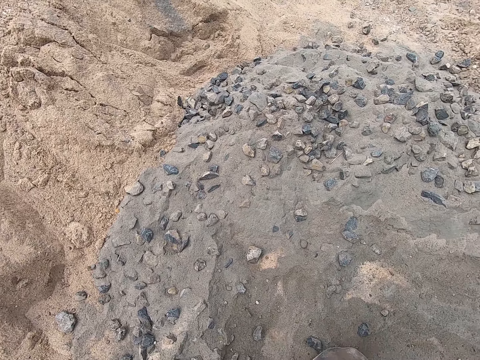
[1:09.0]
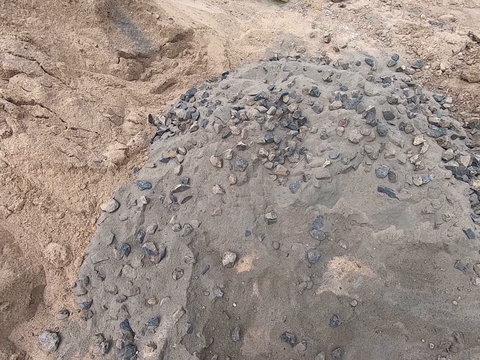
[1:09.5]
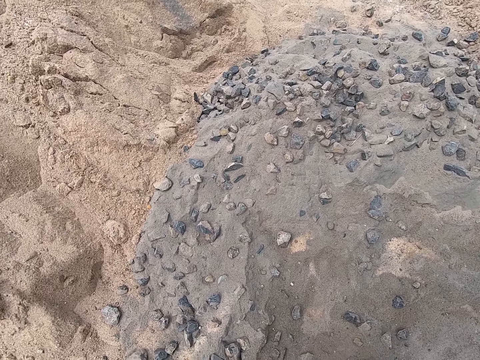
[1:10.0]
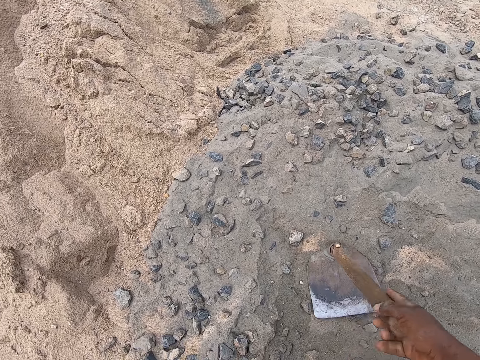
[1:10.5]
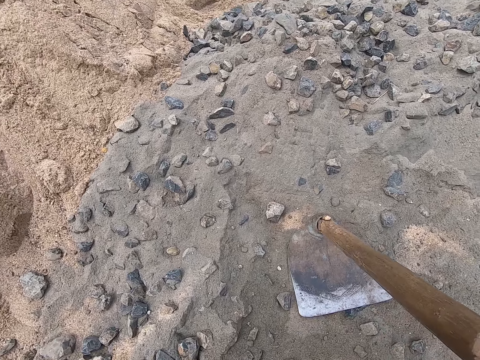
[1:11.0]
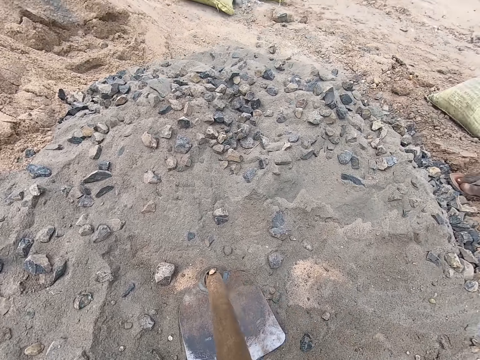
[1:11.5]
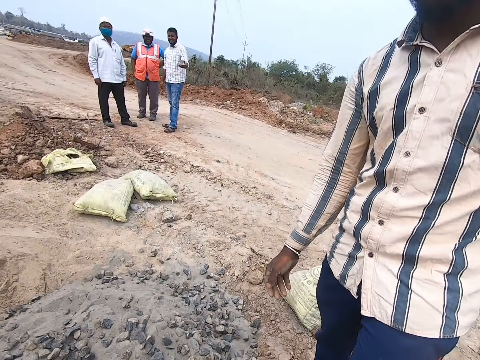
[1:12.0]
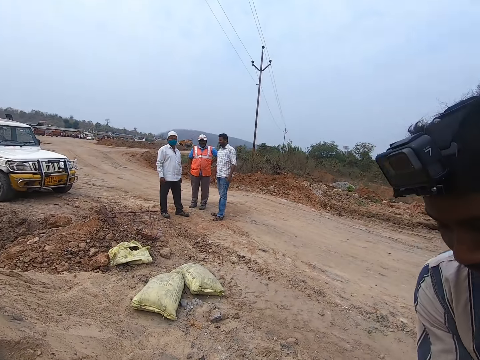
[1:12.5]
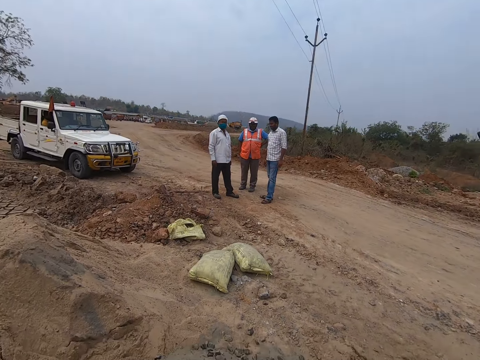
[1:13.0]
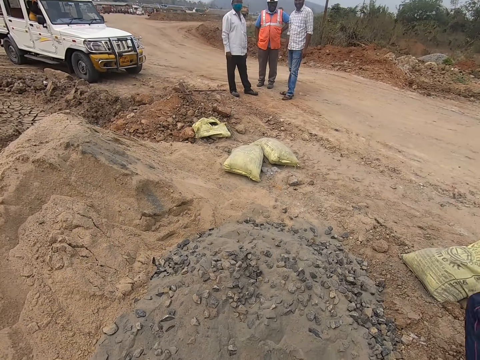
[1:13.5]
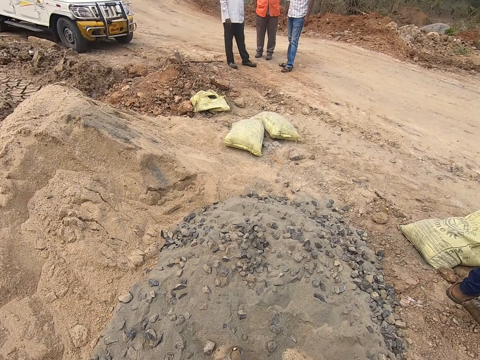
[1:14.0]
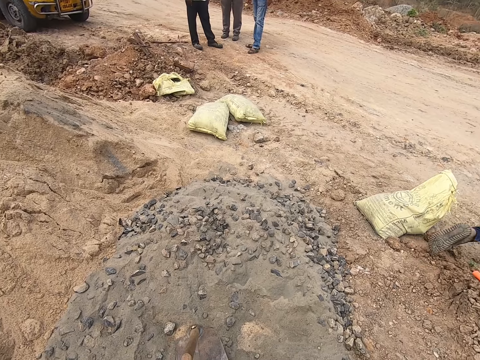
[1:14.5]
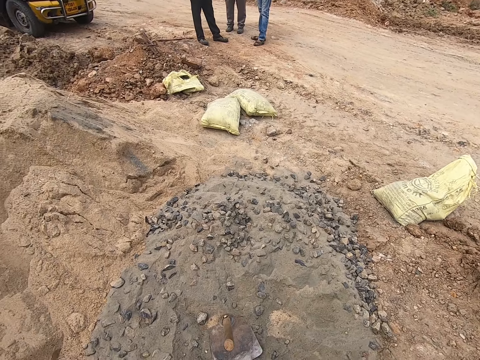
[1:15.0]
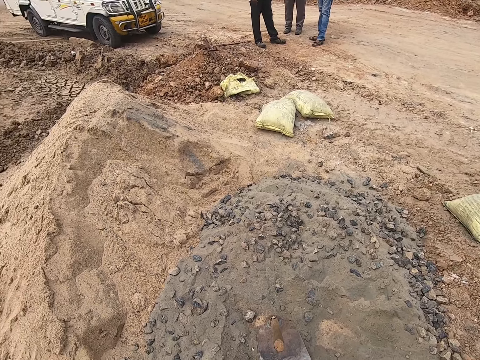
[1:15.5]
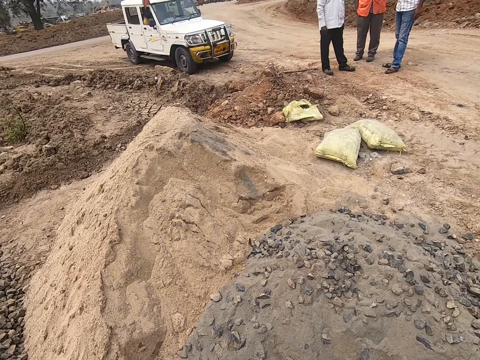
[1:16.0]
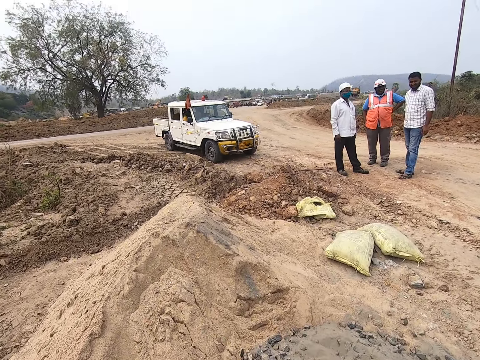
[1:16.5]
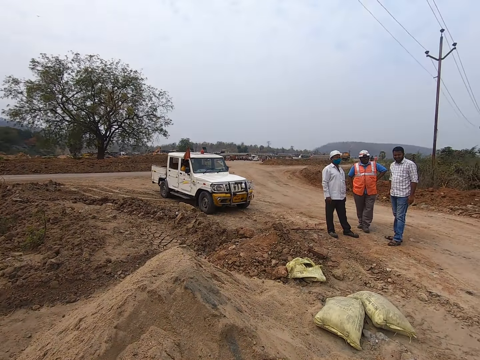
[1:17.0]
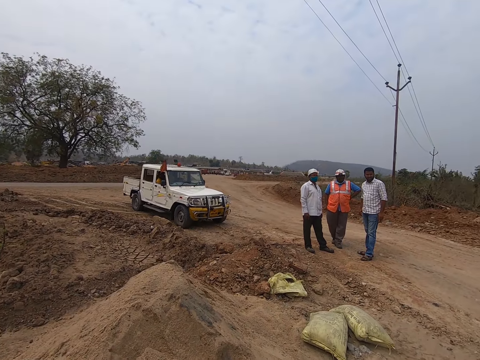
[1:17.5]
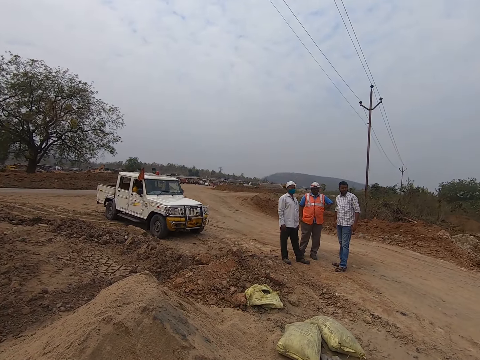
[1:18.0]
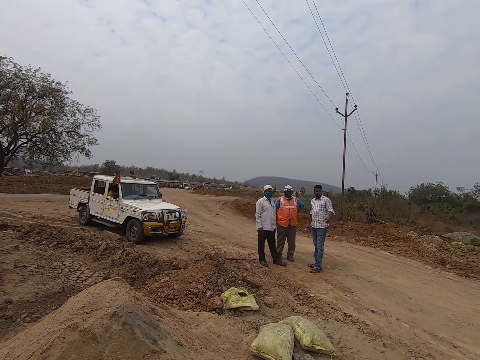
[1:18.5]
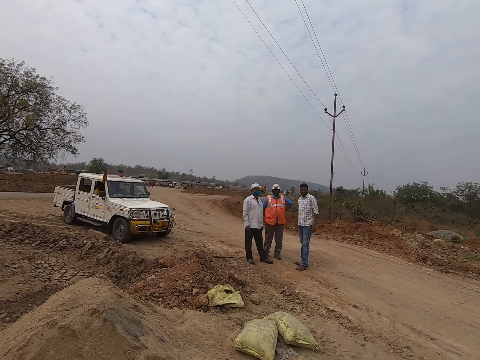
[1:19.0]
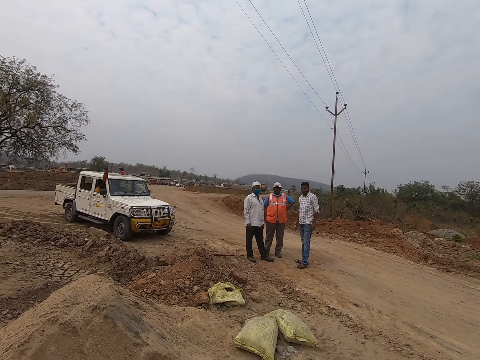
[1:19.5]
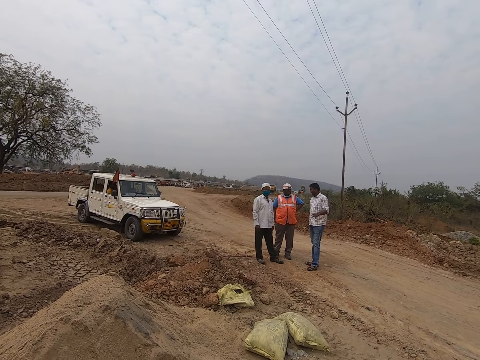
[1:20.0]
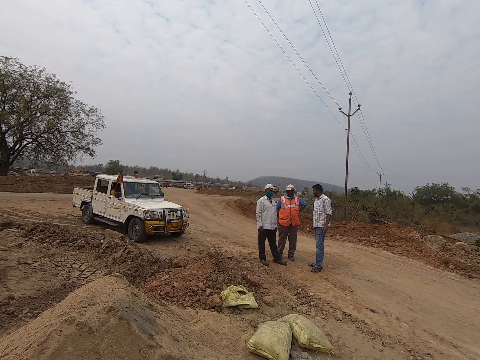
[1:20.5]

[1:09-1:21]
The camera wearer places a hoe on the ground. They turn around the area. A man converses with the camera wearer. The camera wearer hands a tray to the man. The man picks up a basin. The camera wearer looks around the ground. They look around the area.

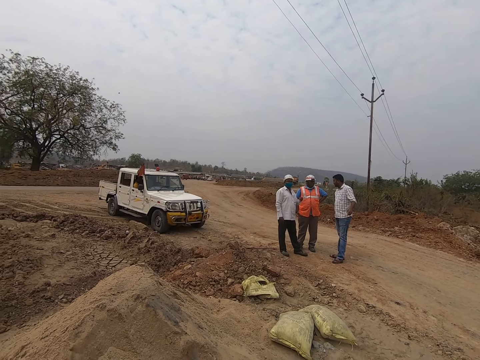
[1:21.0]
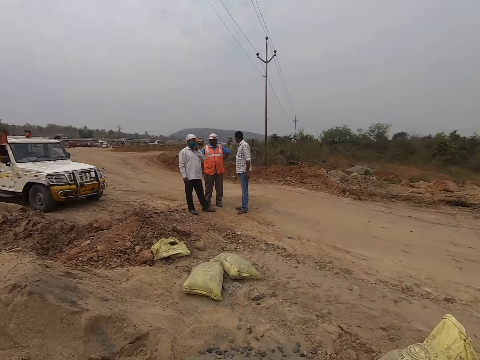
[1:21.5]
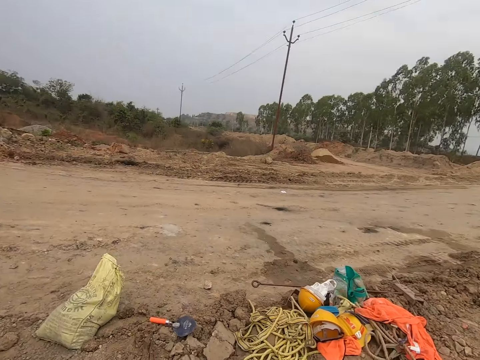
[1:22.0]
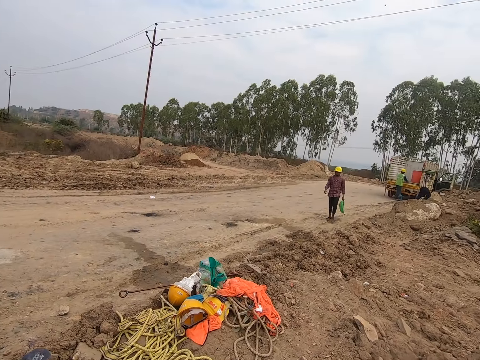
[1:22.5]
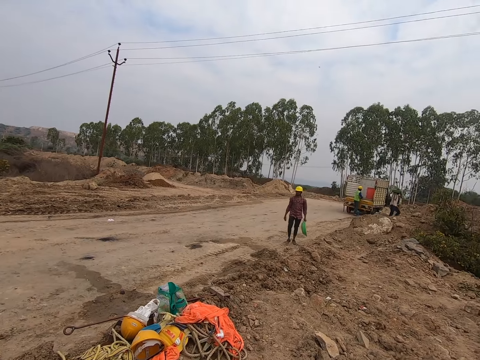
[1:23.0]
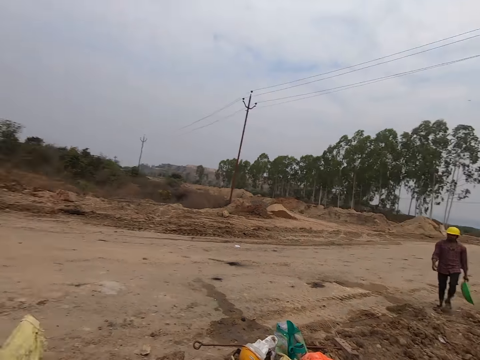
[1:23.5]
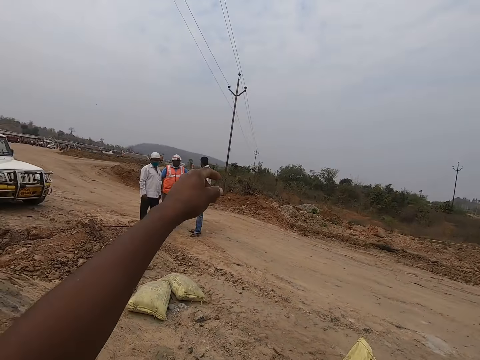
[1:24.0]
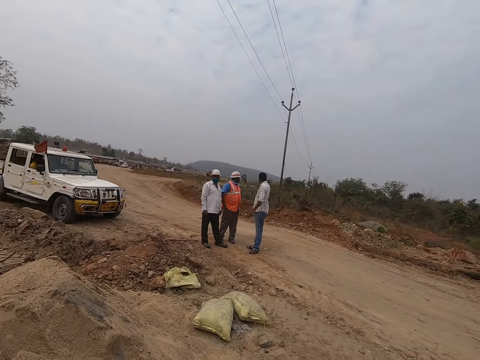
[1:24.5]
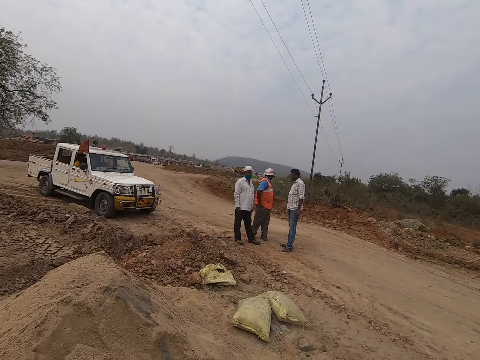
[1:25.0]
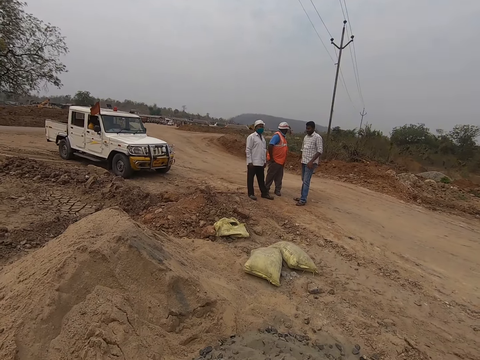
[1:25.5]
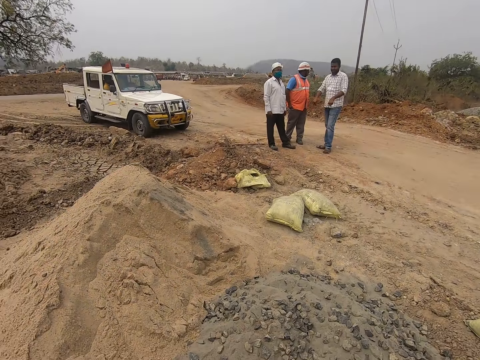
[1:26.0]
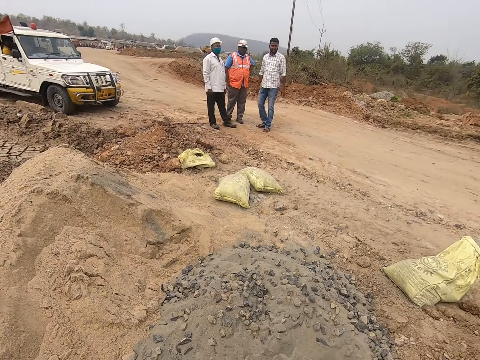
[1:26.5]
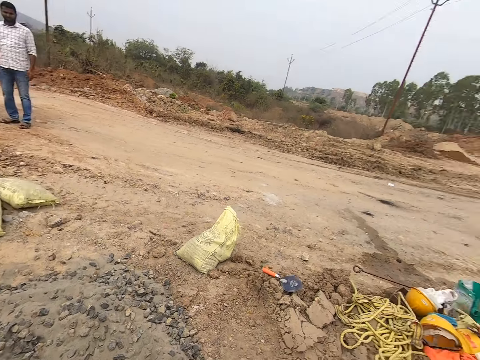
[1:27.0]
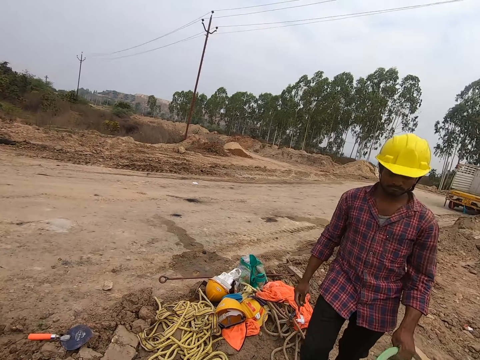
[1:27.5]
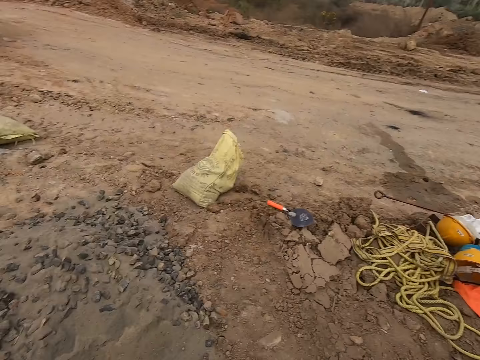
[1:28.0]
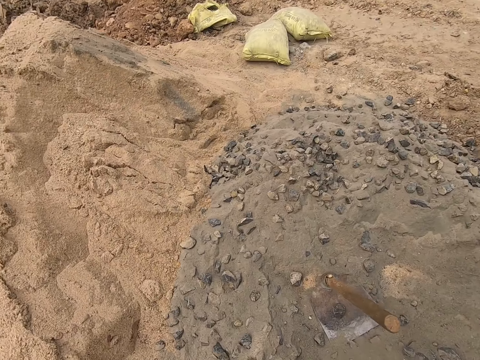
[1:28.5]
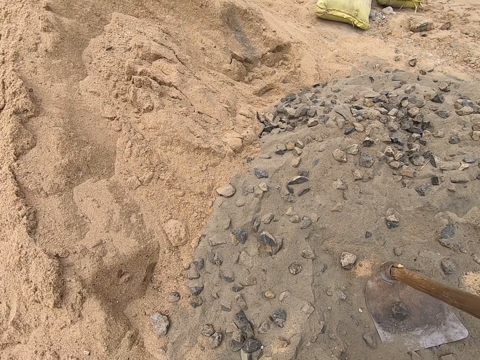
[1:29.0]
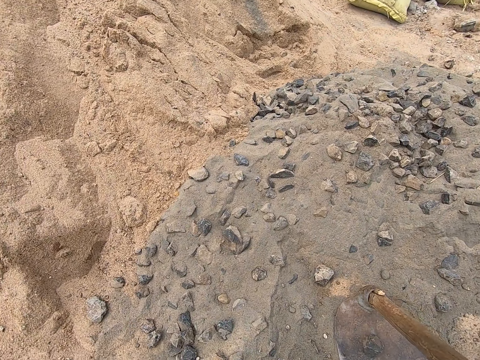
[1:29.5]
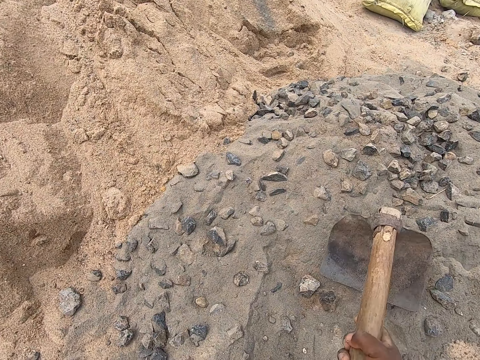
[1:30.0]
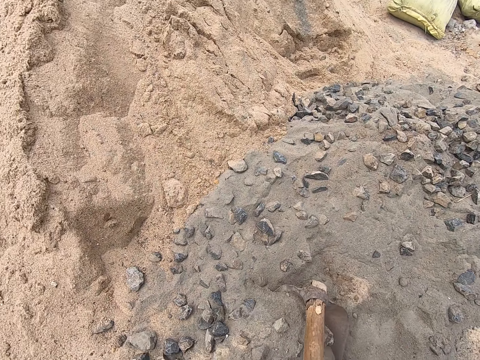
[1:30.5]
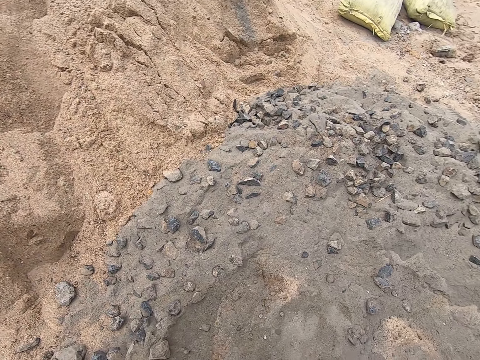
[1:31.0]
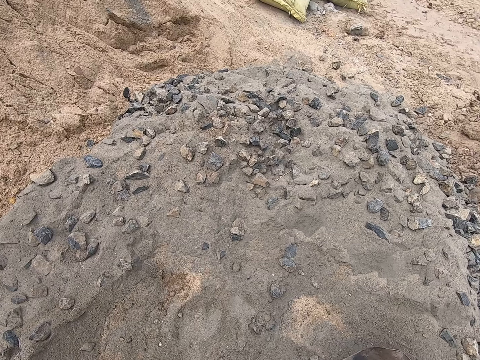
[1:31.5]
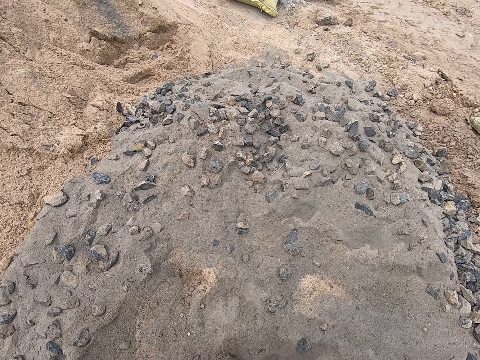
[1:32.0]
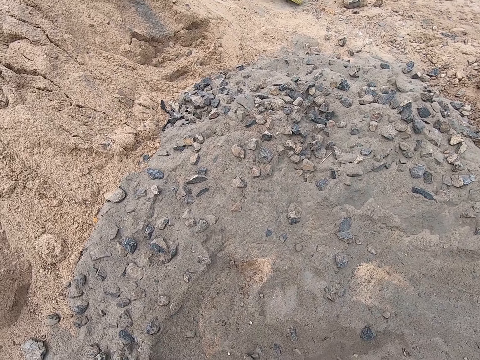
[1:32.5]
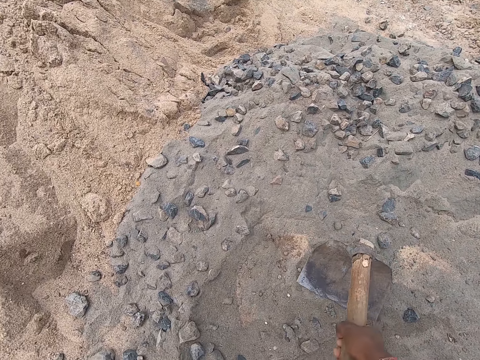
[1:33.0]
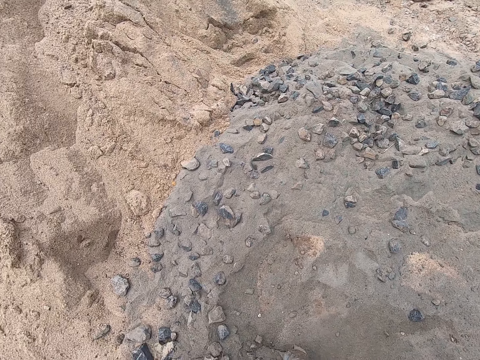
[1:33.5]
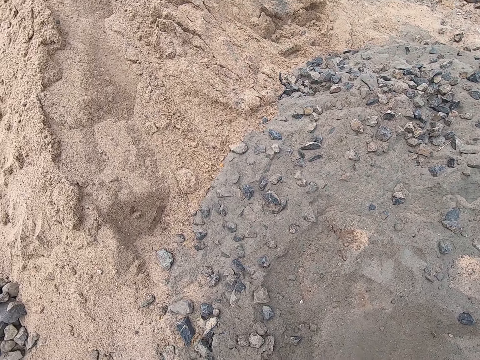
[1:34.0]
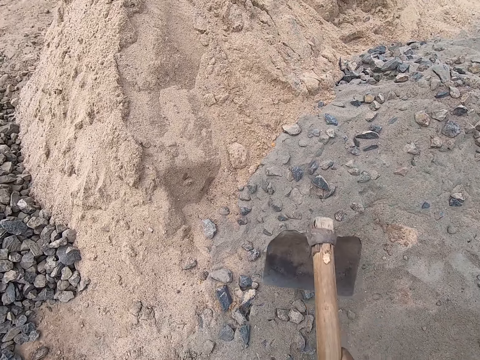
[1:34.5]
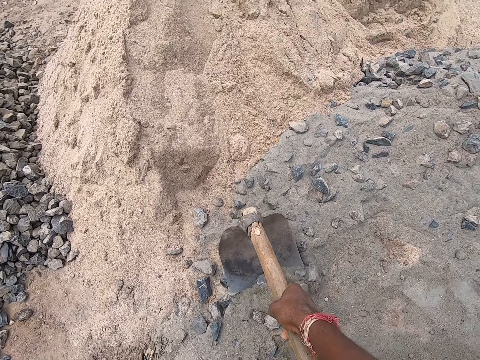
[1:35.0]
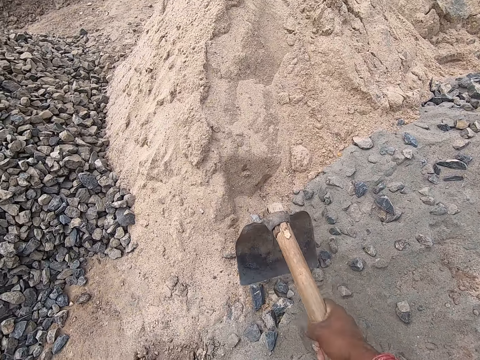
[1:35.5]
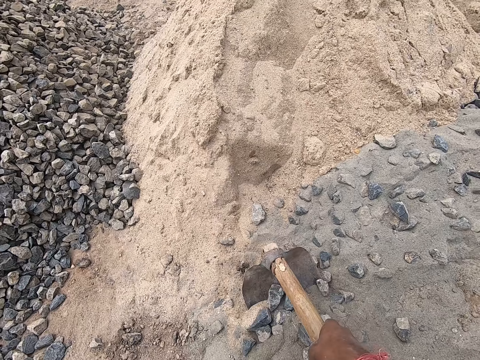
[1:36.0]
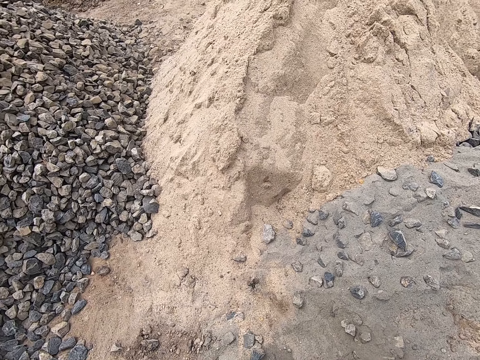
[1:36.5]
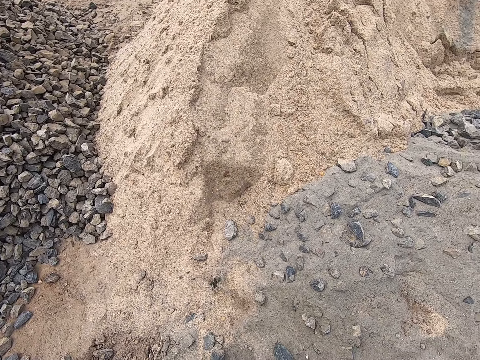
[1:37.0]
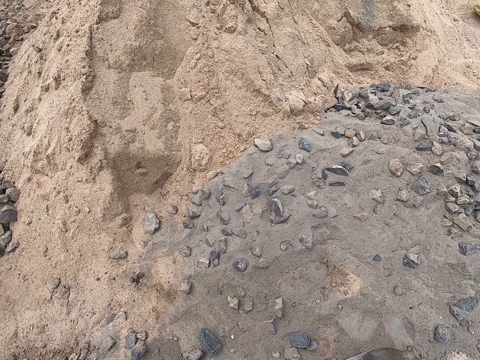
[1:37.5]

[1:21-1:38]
The camera wearer turns around the area. They use a hand gesture. They look around the area. They turn around the area. They place gravel in a tray with a hoe.
